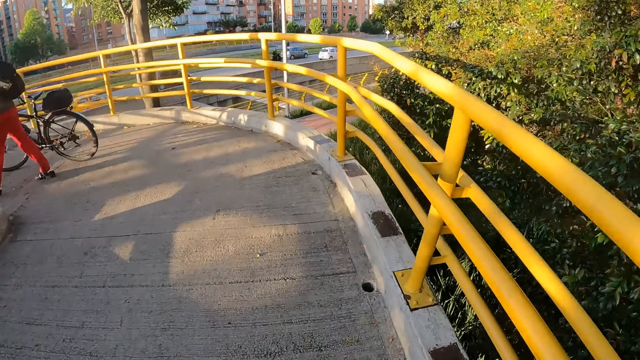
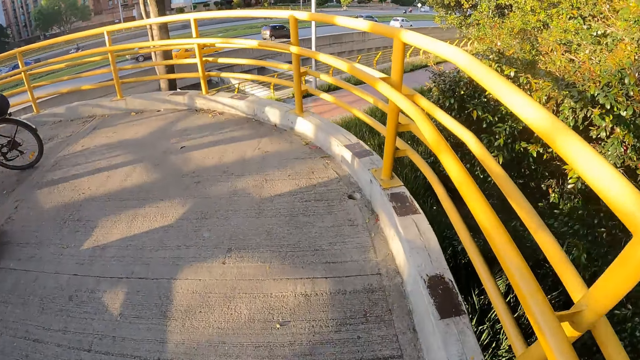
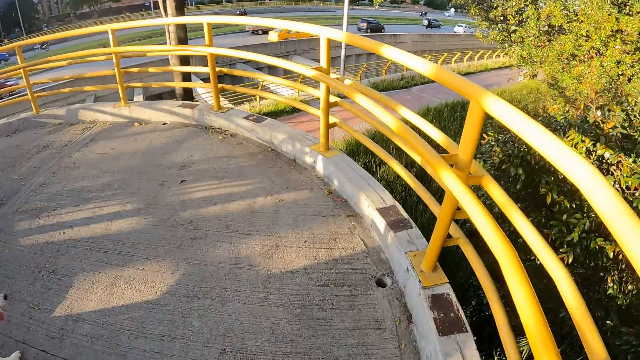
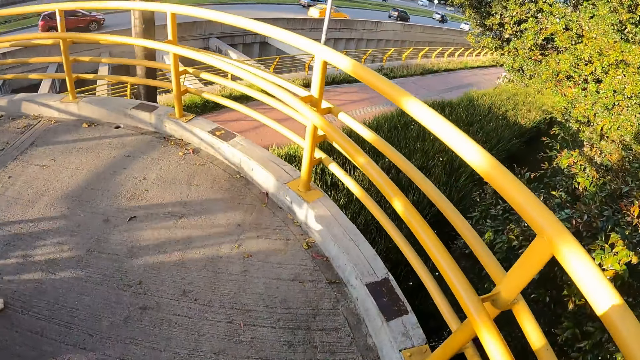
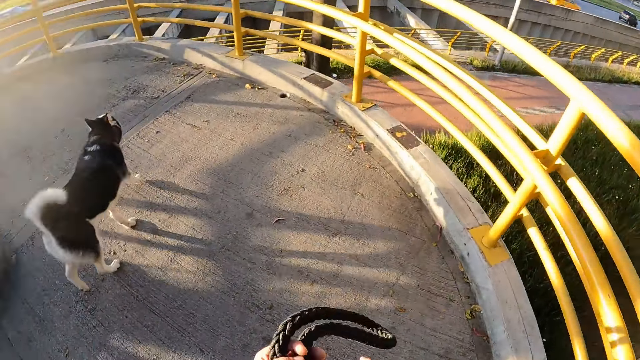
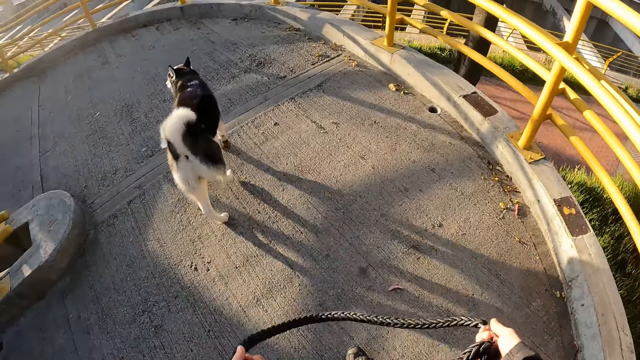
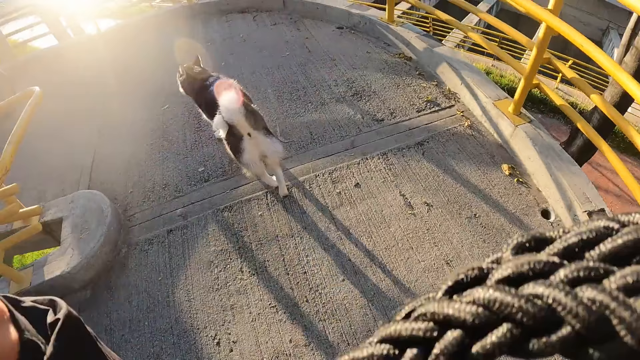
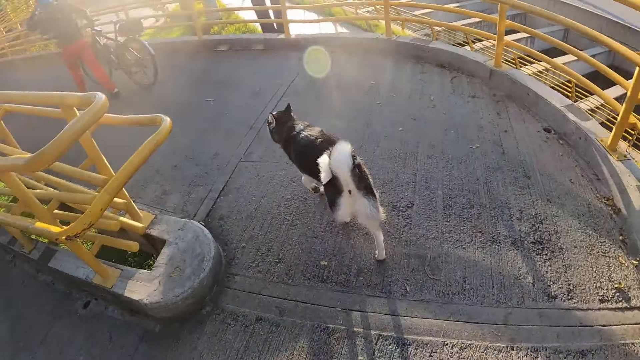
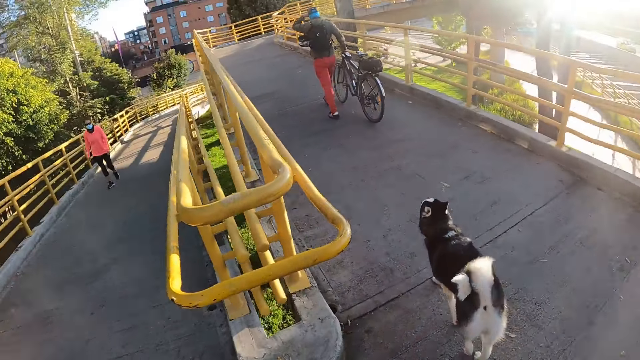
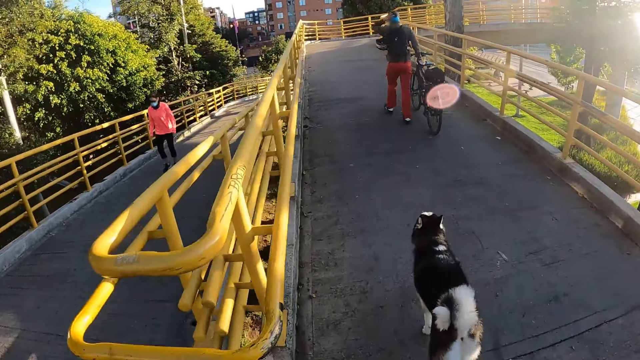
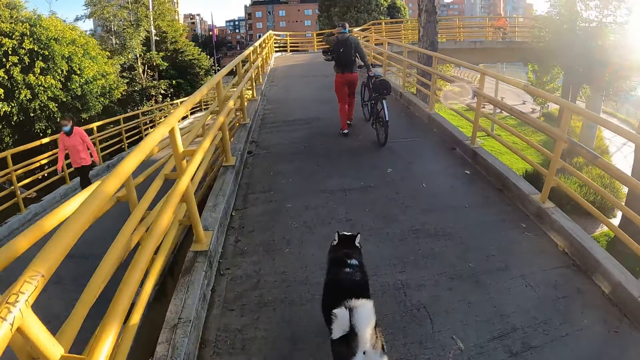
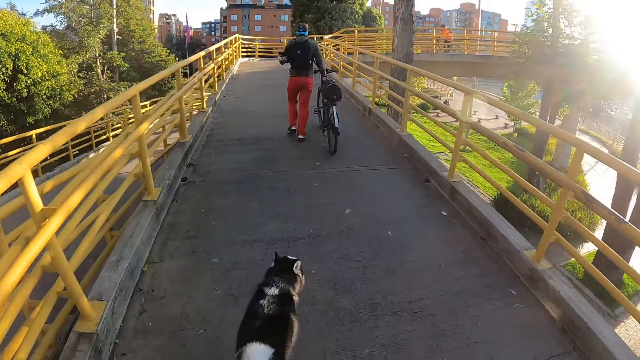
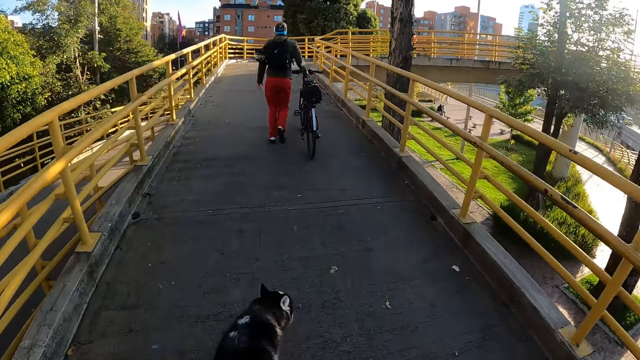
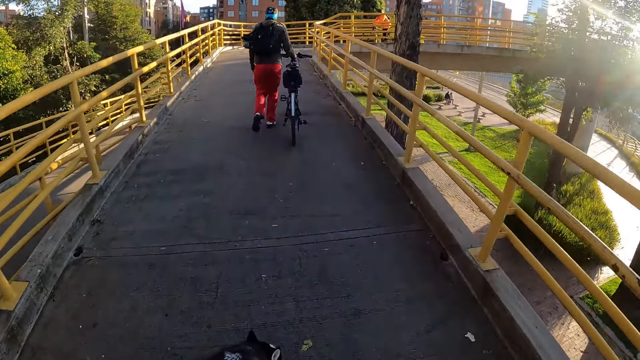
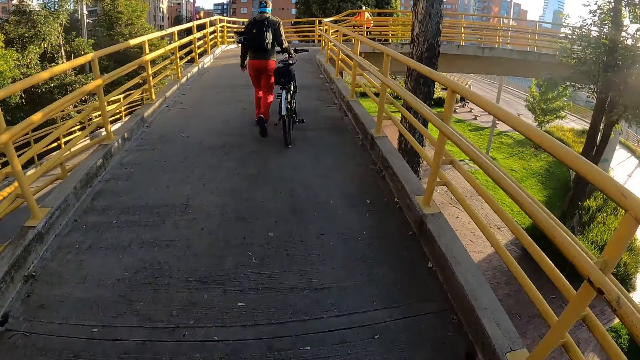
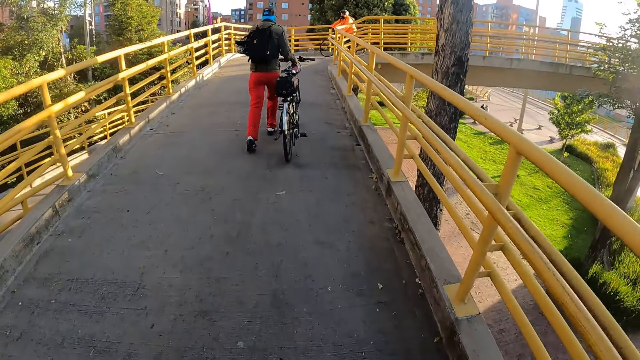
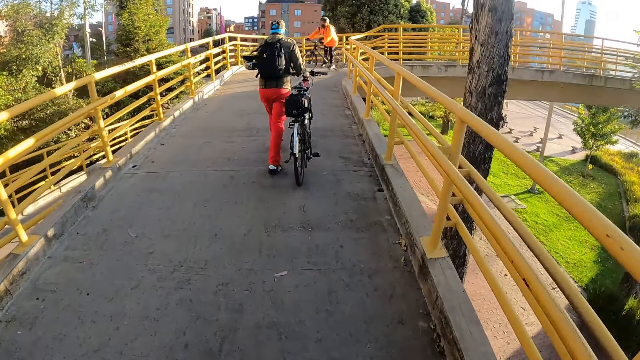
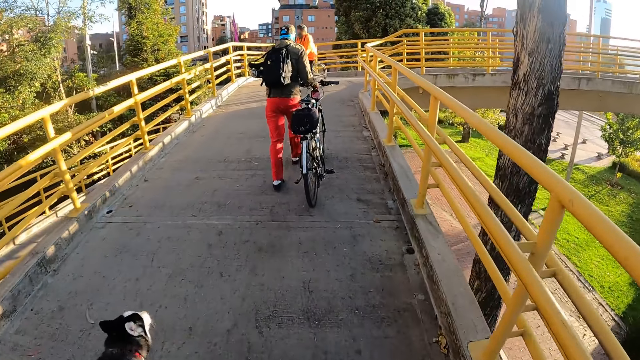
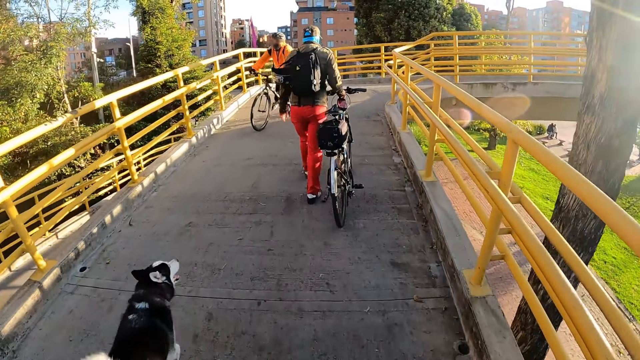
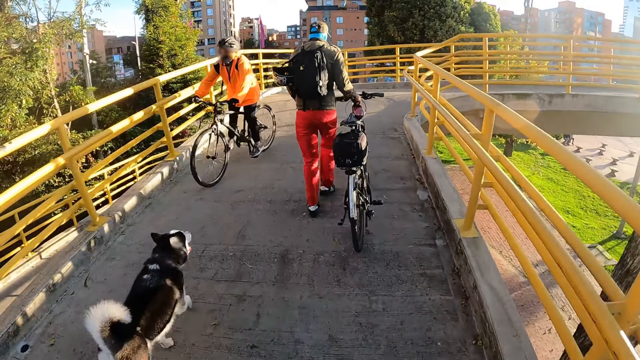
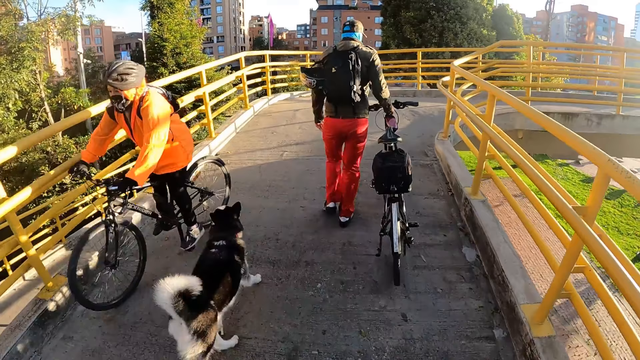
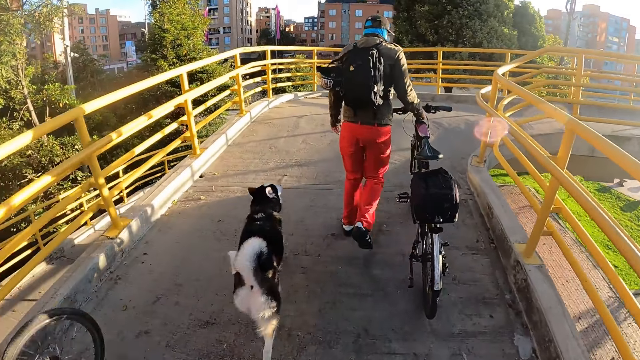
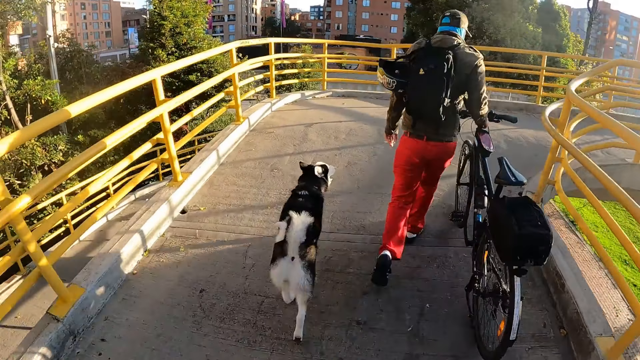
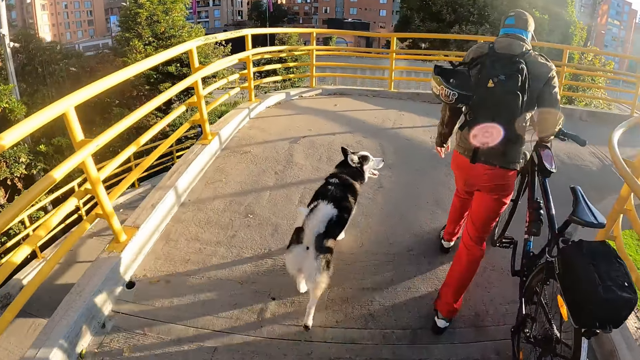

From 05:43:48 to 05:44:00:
The camera wearer expands the rope with his hands. He puts the rope on his neck with his hands. He lifts the rope. He walks on the pavement.

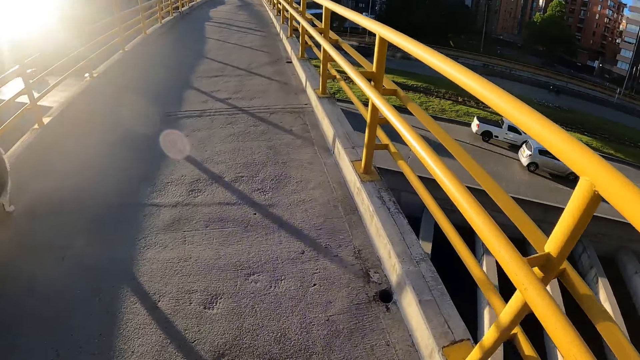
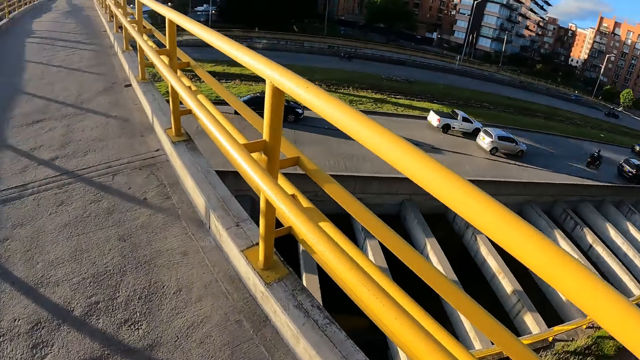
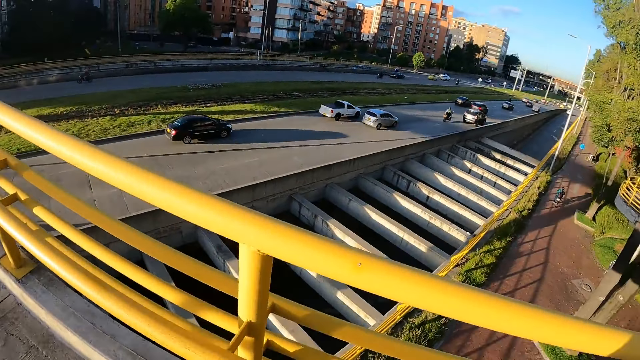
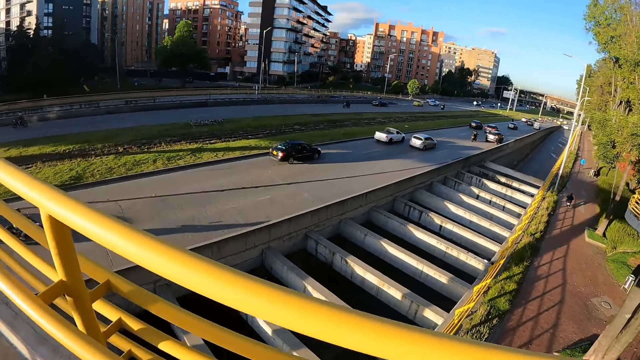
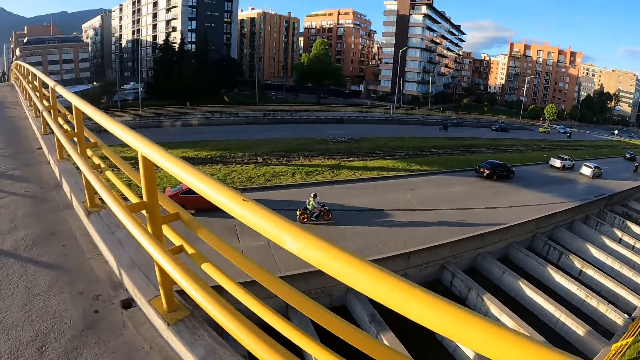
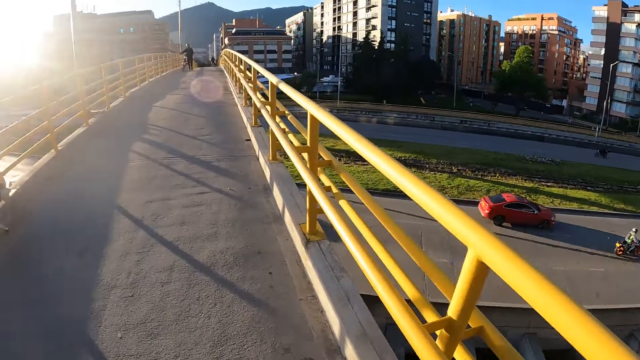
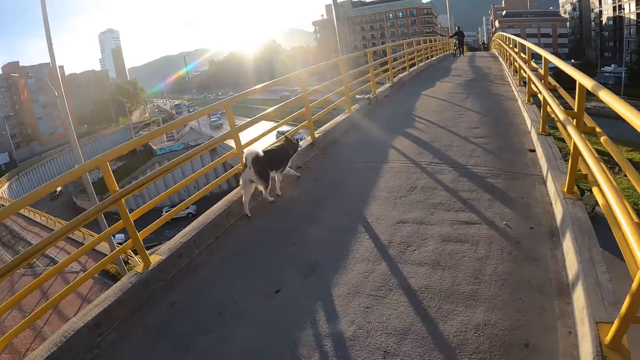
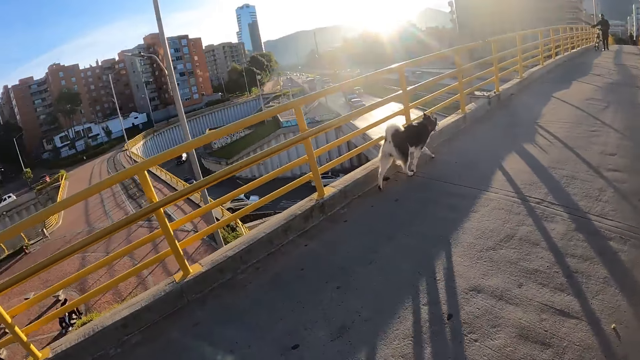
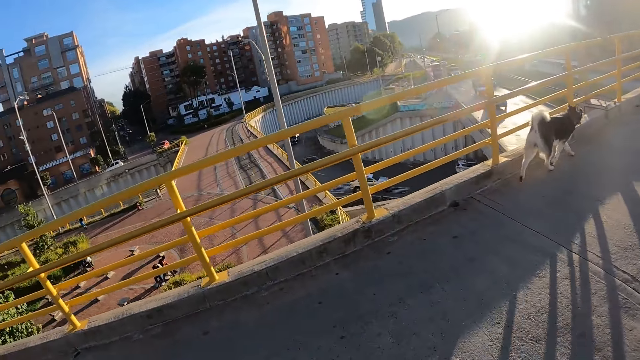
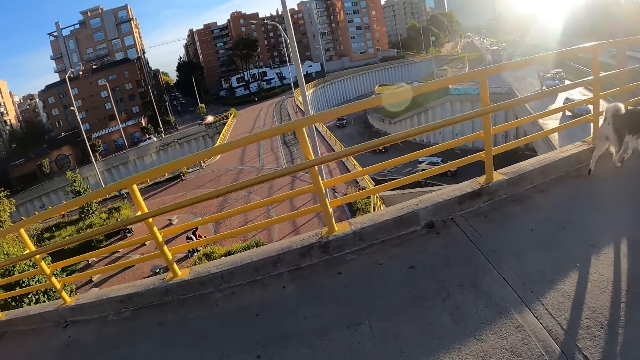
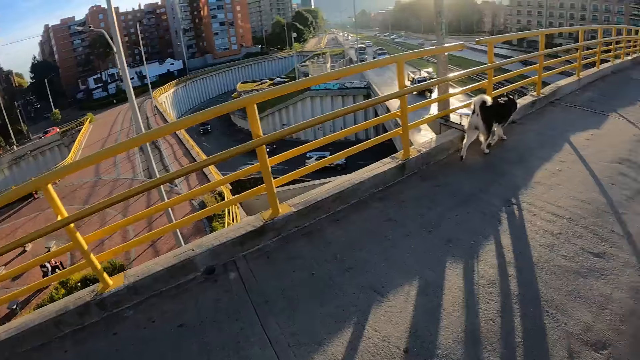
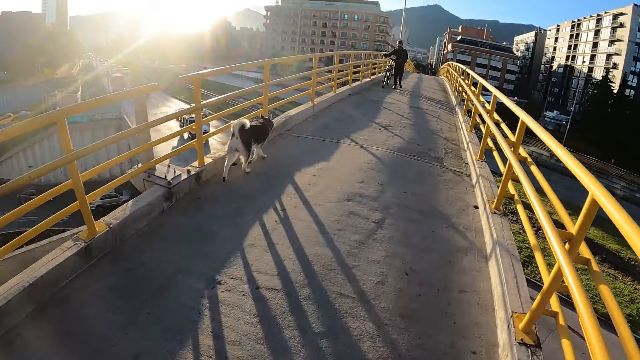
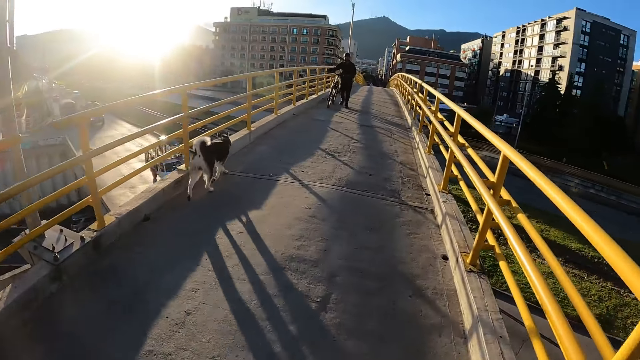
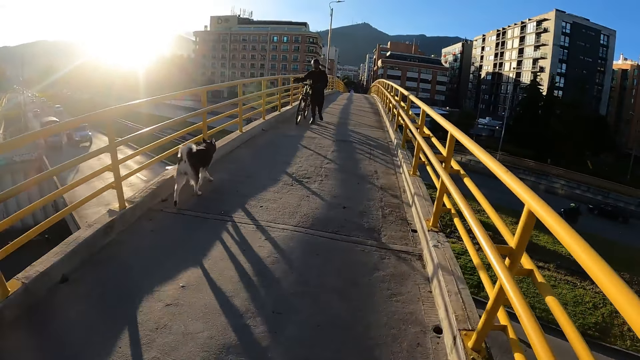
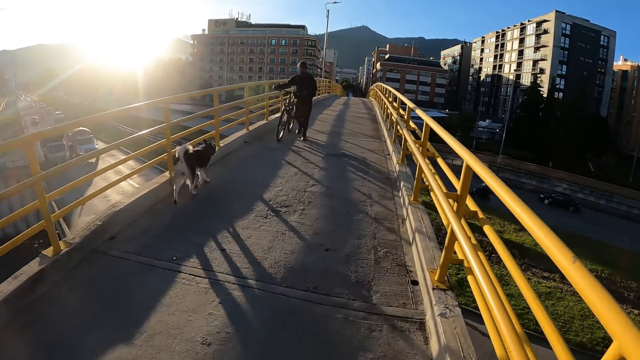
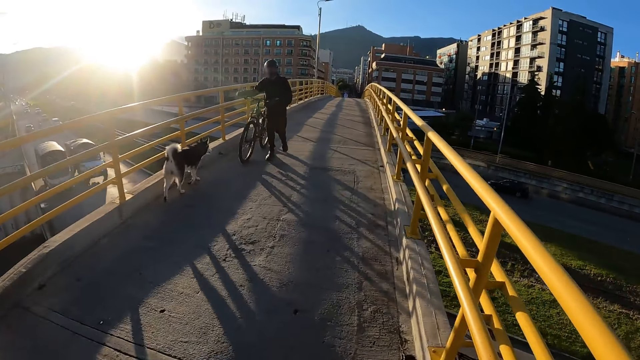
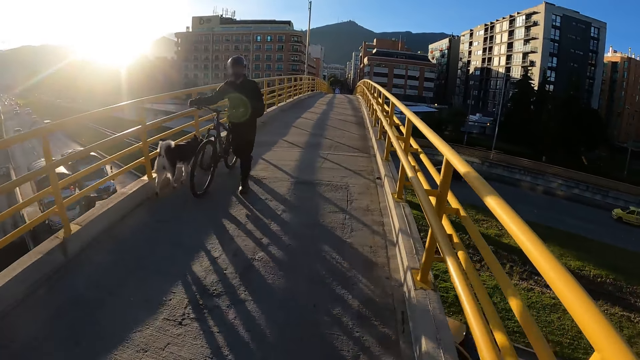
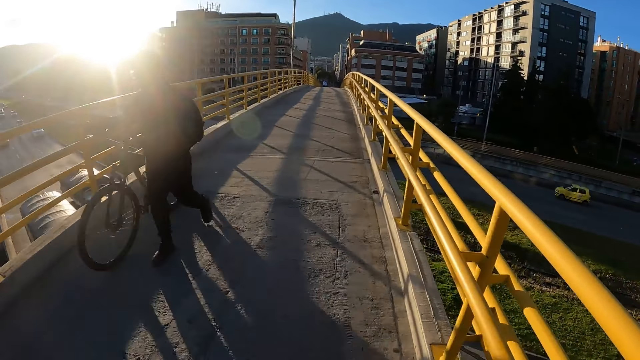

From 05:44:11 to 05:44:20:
The camera wearer looks around. They walk on the pavement.
